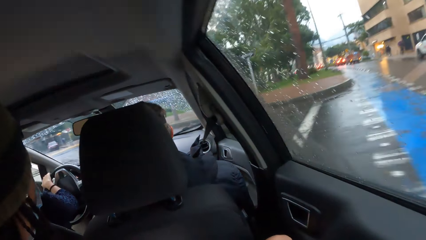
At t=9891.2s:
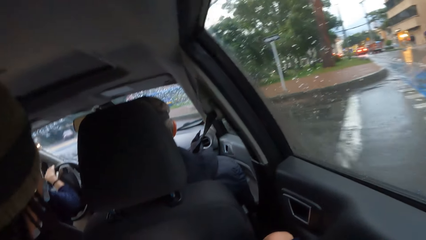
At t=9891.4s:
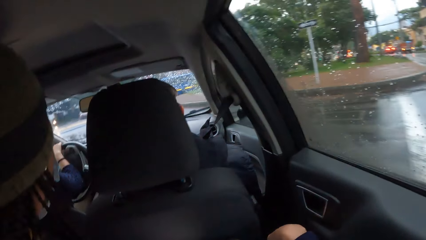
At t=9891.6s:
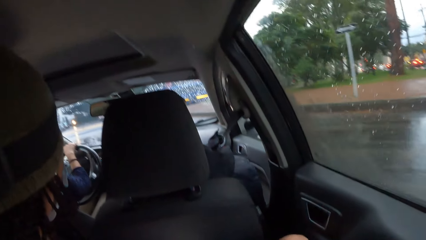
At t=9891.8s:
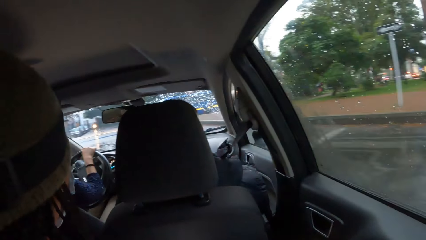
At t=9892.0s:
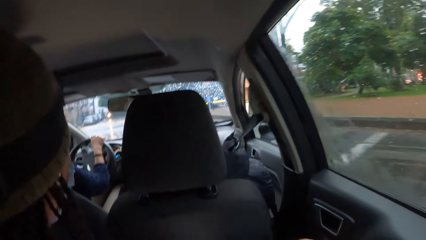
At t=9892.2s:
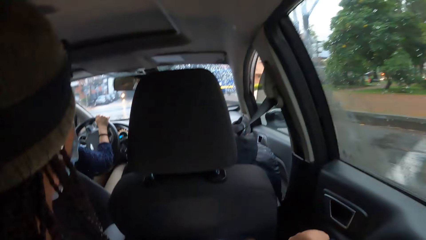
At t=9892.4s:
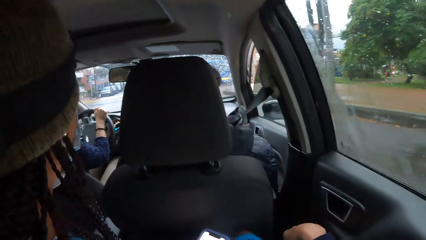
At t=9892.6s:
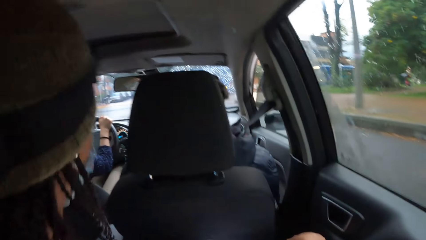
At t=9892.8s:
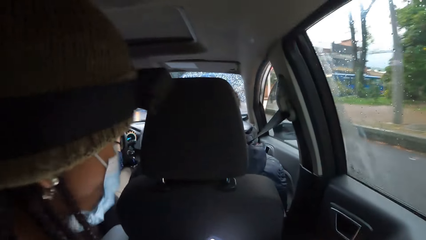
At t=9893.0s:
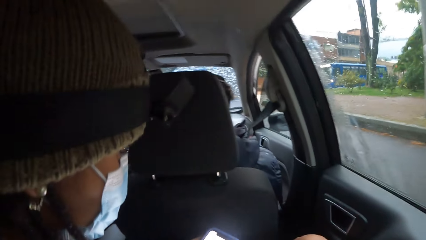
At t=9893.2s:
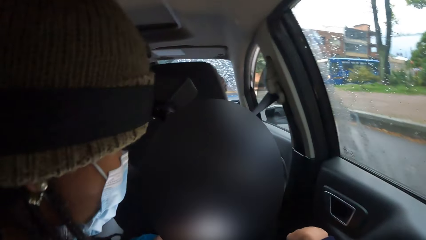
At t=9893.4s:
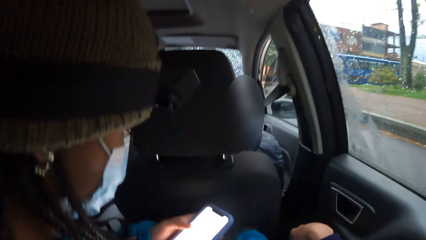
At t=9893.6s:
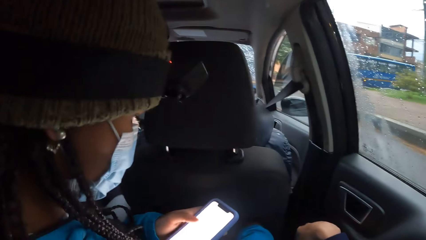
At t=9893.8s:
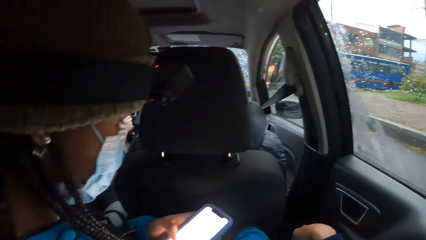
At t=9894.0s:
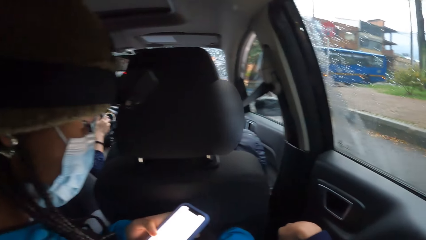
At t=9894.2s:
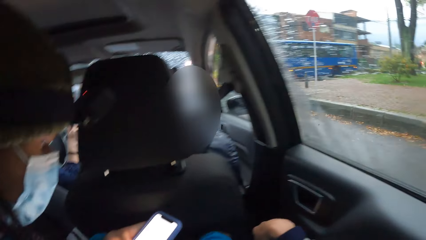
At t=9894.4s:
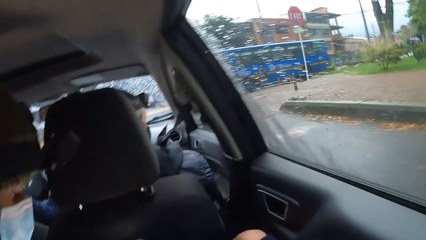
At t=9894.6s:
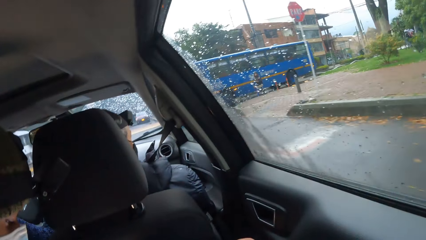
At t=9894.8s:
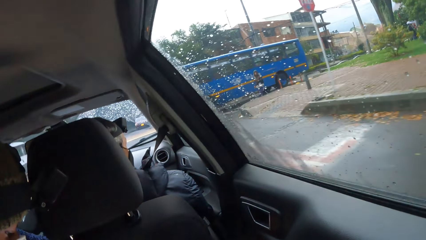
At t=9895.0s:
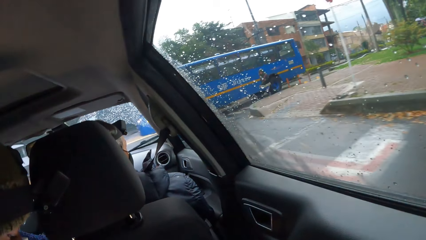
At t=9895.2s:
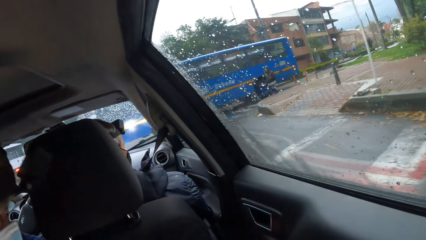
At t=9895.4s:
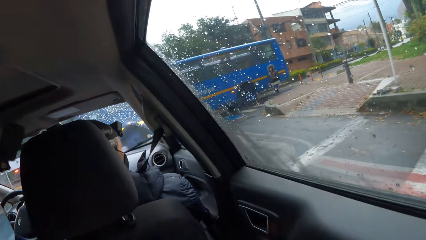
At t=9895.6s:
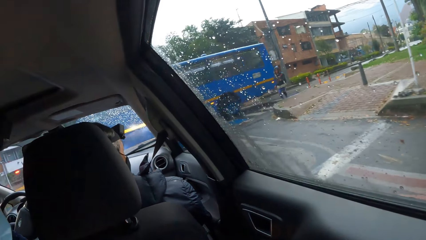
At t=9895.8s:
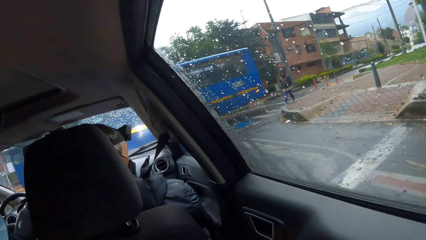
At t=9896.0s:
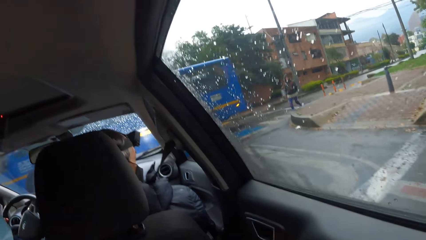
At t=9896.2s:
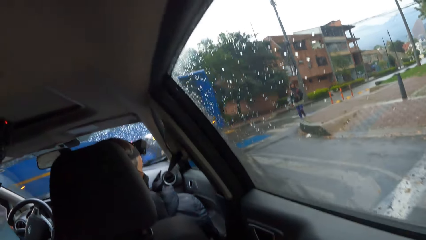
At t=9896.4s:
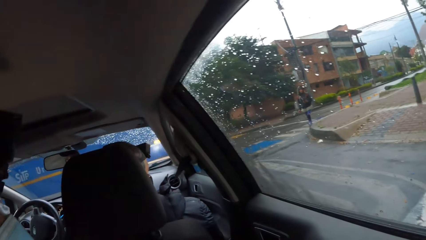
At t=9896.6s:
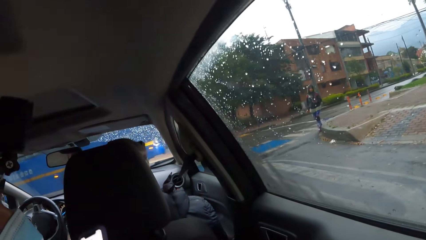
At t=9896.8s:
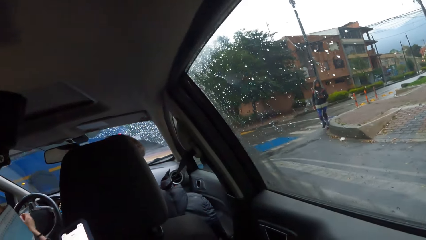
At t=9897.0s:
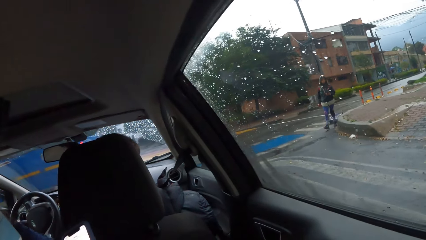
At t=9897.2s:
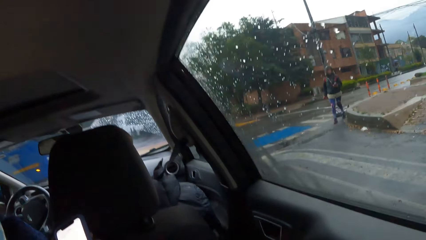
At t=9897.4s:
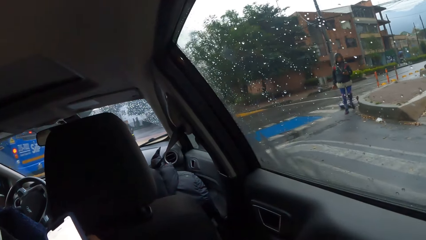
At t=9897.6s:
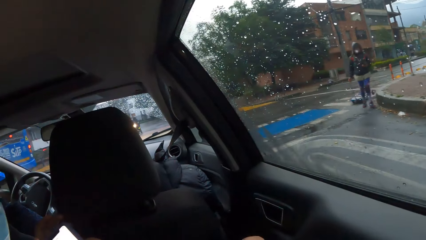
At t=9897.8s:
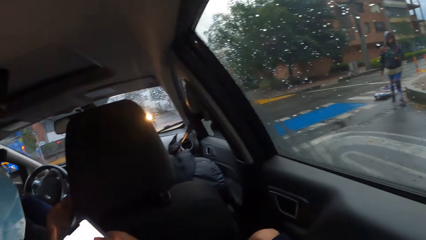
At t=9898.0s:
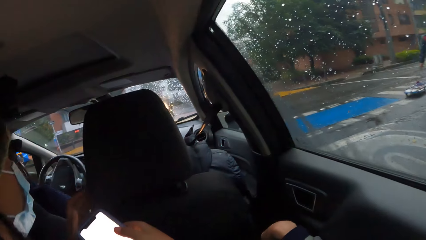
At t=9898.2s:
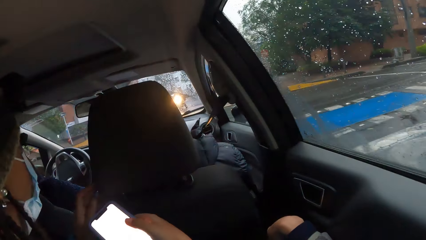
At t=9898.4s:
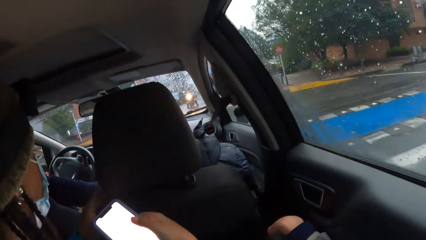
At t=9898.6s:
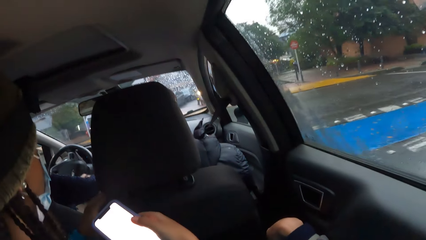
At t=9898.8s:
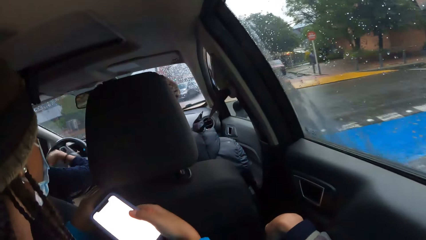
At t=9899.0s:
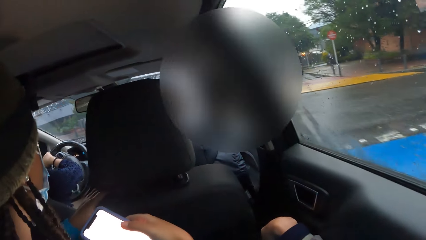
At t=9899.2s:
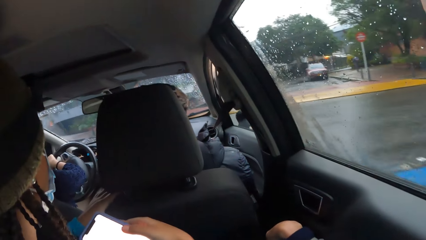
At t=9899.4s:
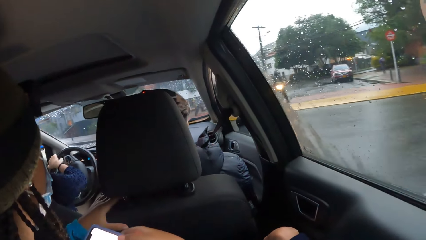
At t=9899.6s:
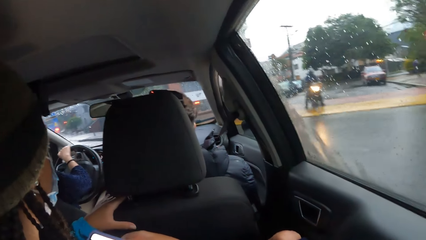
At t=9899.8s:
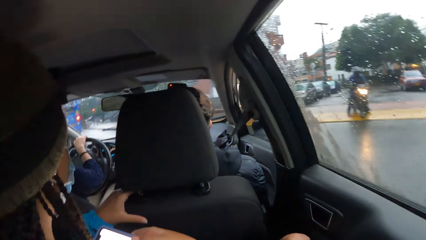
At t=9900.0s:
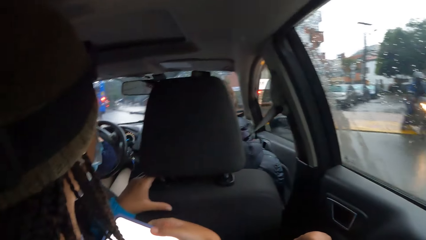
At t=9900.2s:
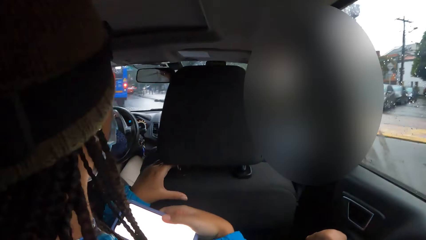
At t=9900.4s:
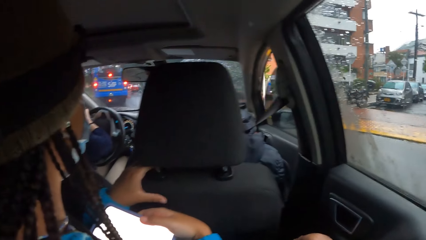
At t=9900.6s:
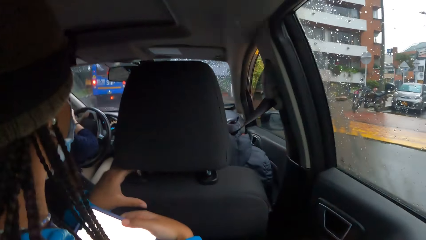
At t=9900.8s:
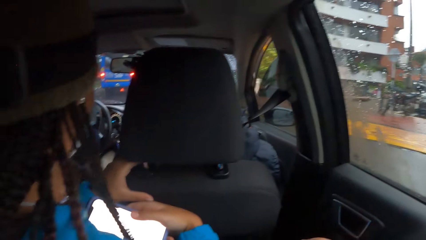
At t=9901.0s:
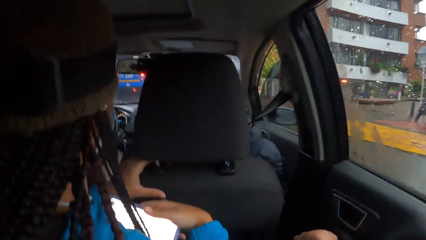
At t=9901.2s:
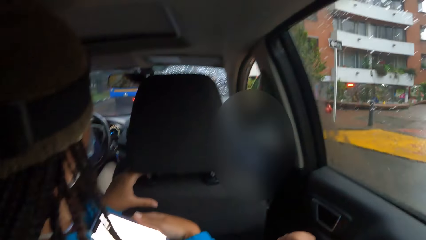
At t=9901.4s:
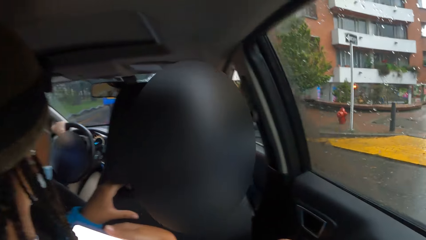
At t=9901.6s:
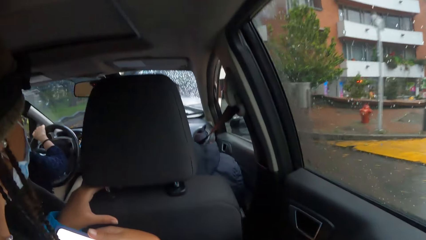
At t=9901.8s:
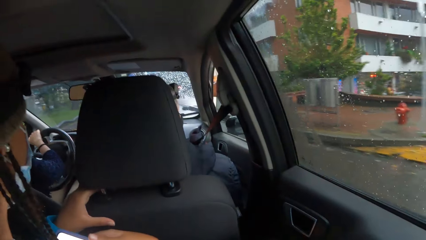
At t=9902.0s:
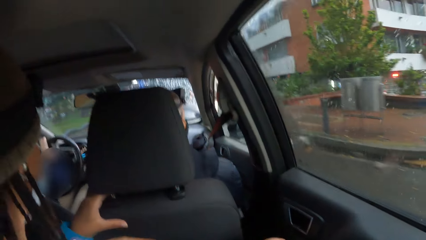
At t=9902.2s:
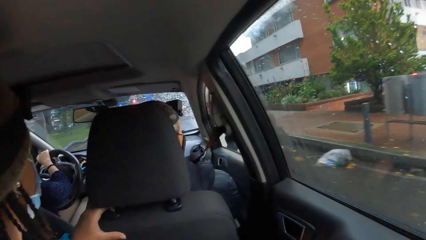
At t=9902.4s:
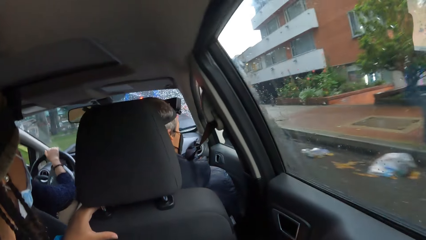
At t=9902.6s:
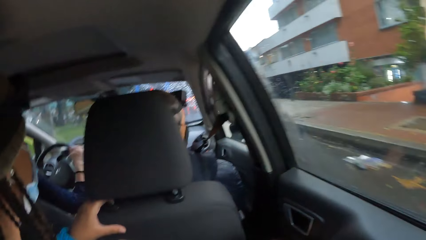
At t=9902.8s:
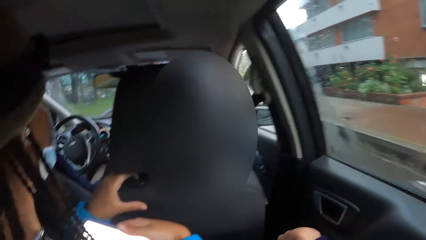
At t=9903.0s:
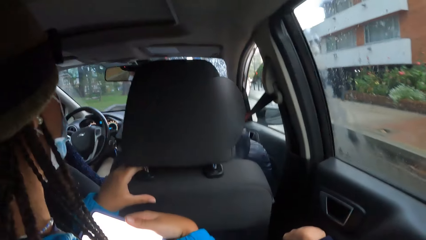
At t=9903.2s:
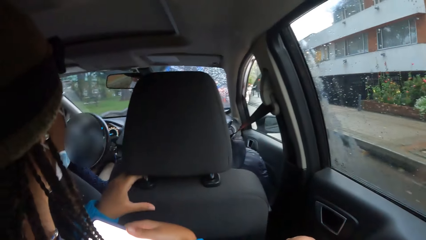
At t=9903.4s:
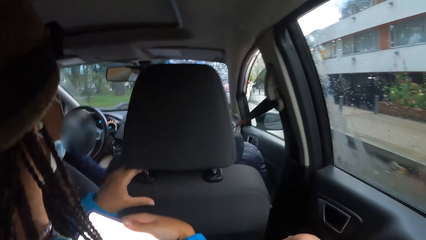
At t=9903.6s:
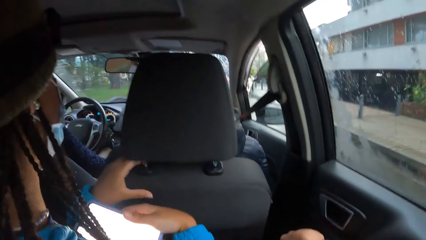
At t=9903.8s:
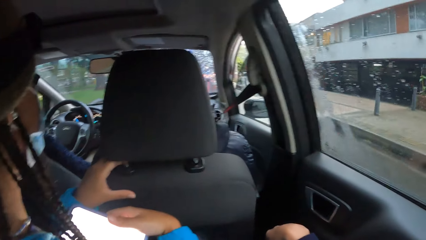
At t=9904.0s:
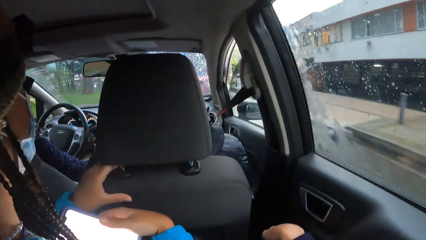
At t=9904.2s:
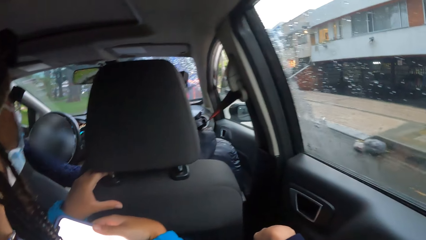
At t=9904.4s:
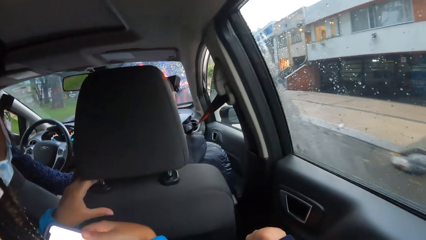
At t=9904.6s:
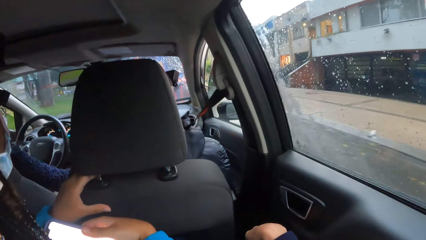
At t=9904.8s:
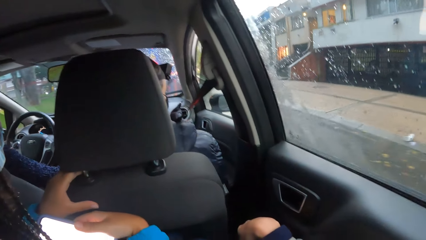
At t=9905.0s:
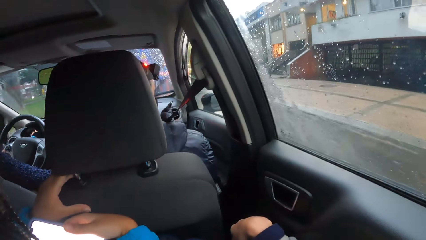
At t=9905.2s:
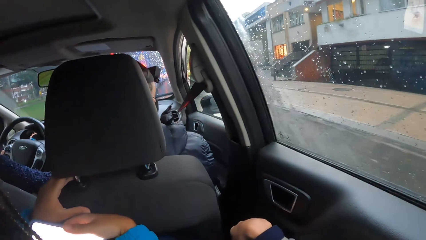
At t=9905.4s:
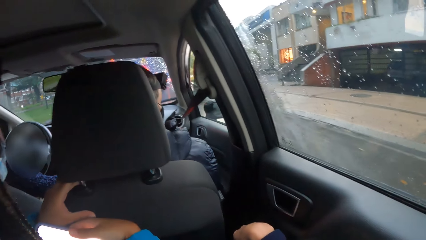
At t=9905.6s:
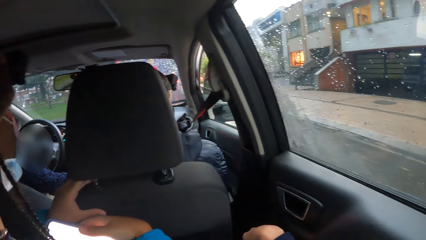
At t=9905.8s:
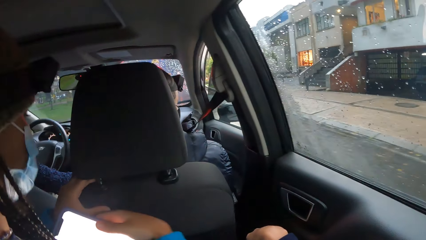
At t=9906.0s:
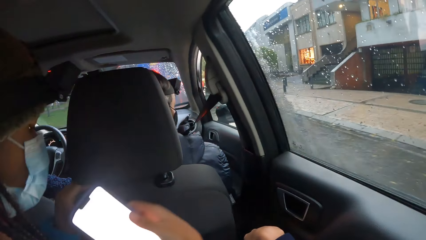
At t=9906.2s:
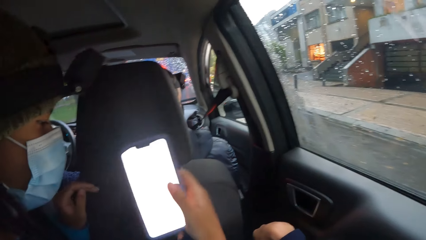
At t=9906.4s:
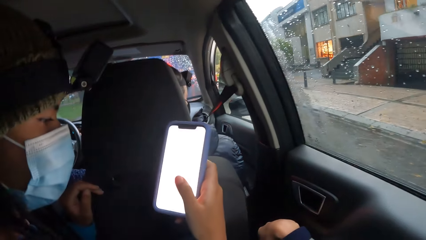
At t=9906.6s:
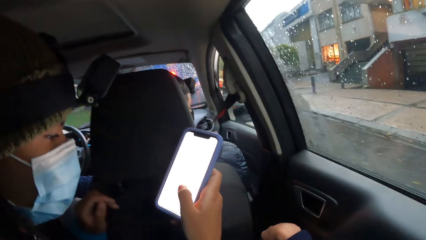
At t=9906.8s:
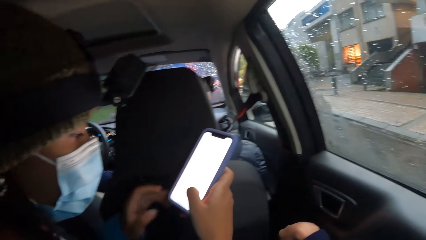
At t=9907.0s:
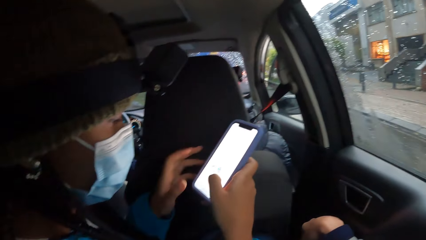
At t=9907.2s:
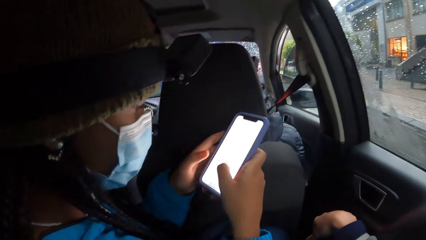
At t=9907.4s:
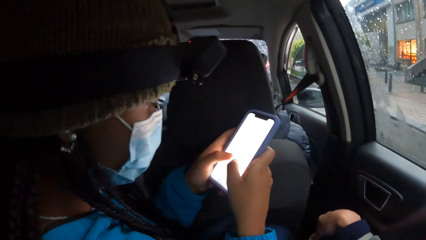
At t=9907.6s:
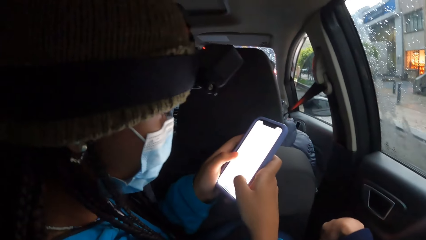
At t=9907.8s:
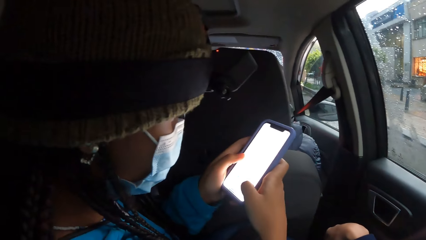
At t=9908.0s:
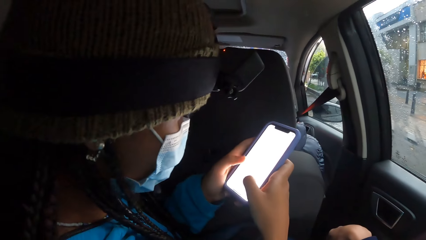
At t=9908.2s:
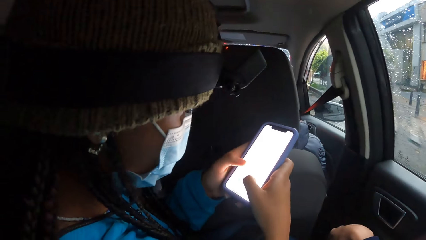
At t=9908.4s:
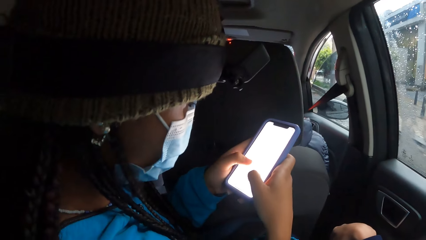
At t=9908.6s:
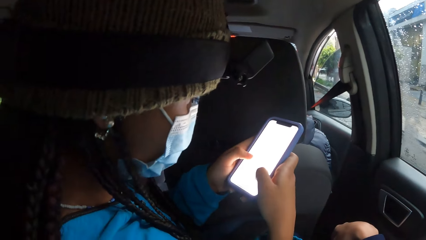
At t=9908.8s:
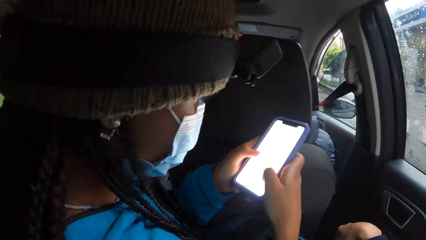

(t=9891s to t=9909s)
A woman turns the head. She operates the phone with both hands. She holds the phone with her right hand. She holds the chair with her left hand. She lifts the phone. She operates the phone with both hands.
